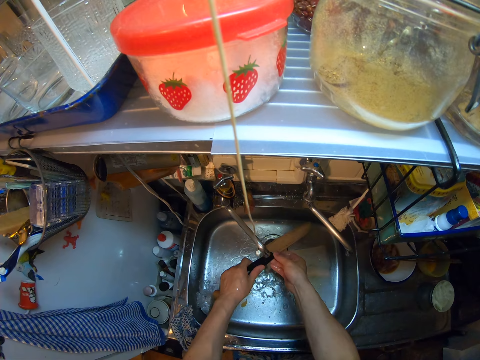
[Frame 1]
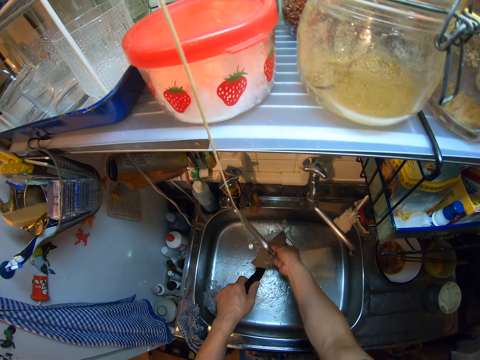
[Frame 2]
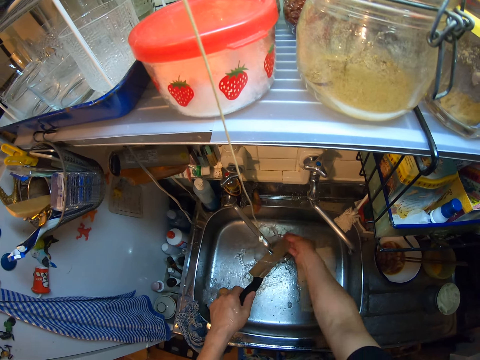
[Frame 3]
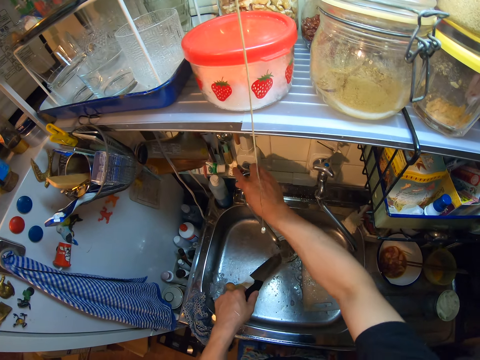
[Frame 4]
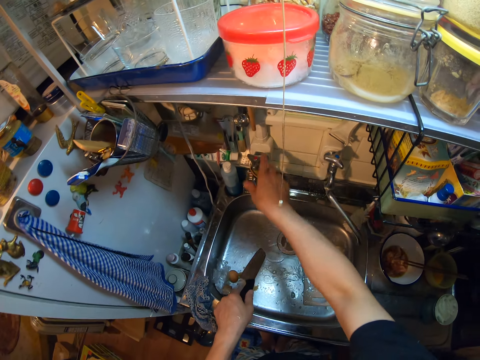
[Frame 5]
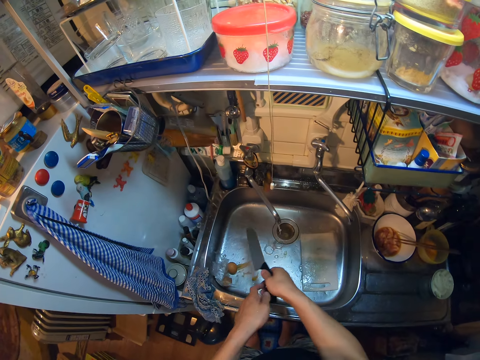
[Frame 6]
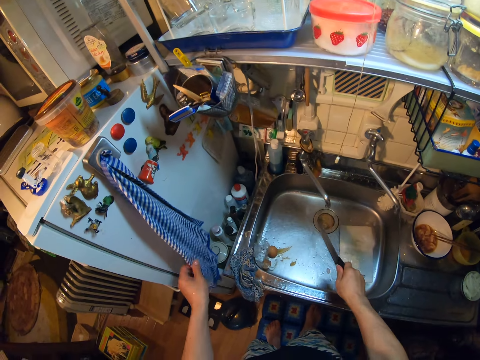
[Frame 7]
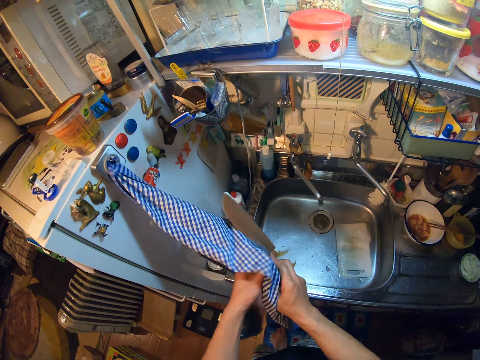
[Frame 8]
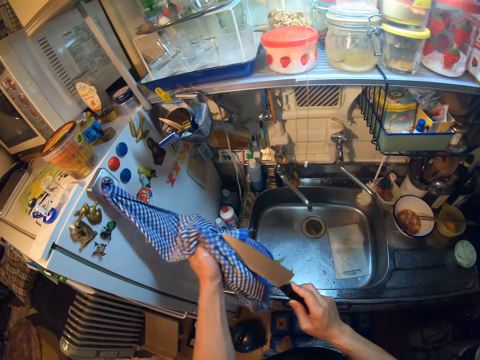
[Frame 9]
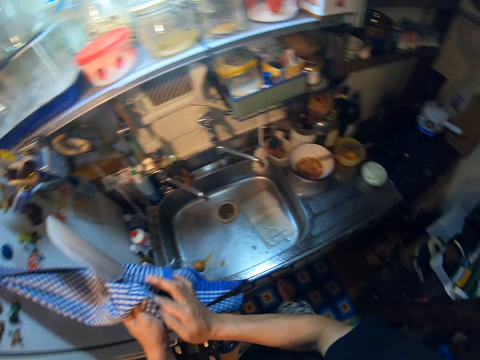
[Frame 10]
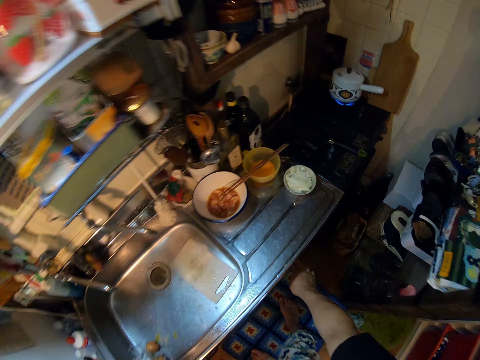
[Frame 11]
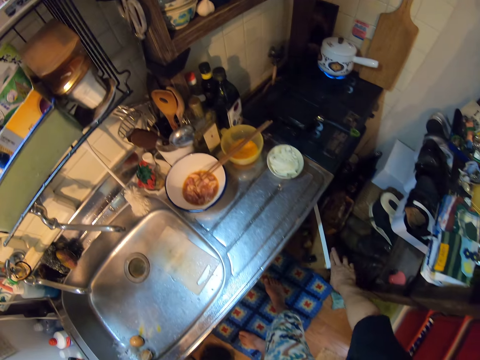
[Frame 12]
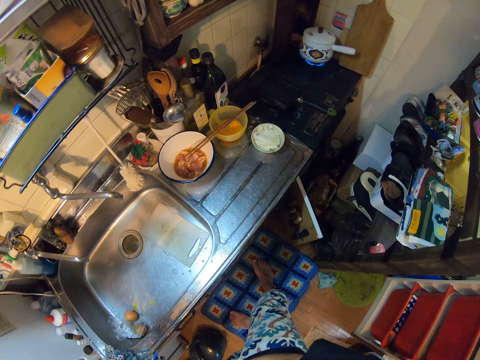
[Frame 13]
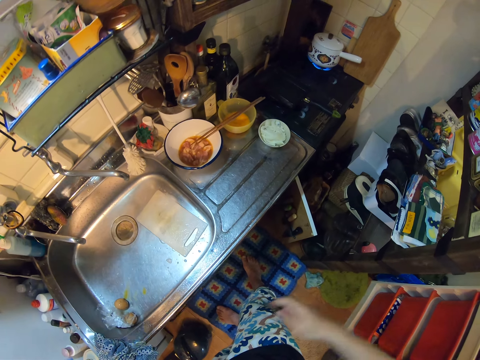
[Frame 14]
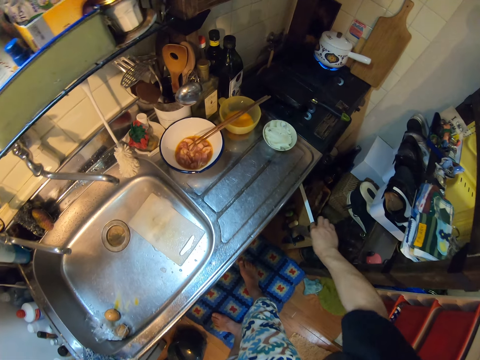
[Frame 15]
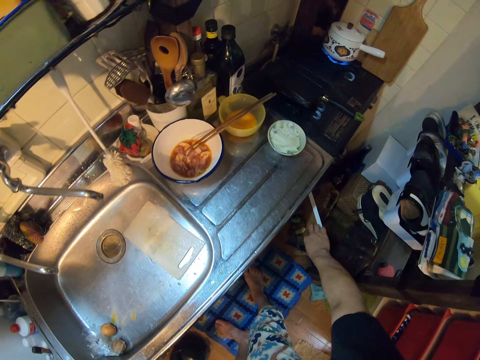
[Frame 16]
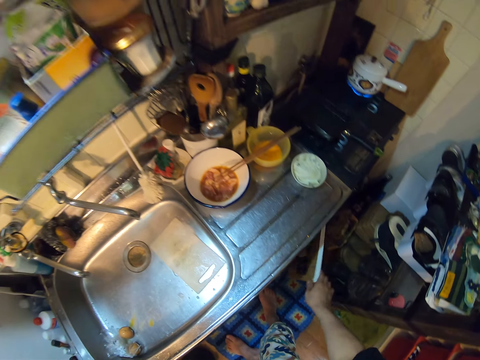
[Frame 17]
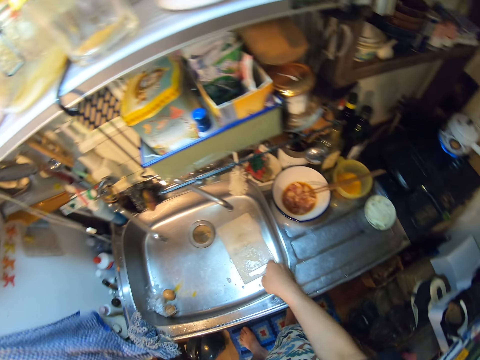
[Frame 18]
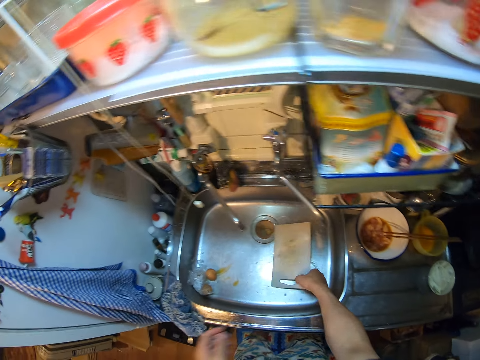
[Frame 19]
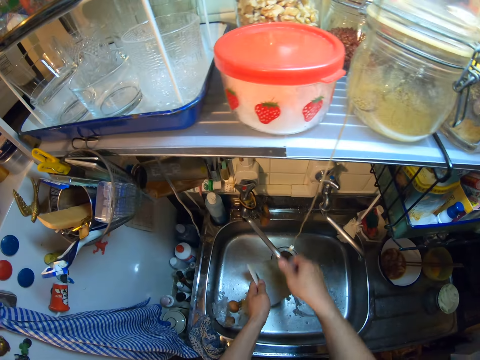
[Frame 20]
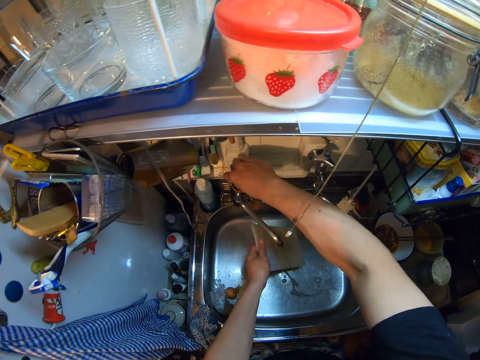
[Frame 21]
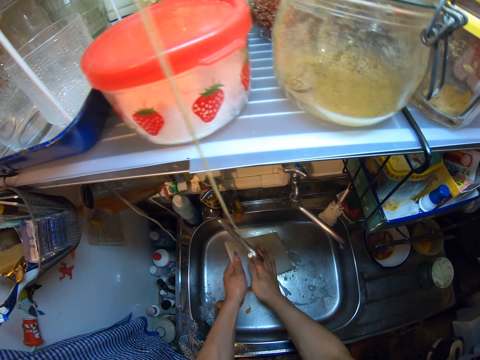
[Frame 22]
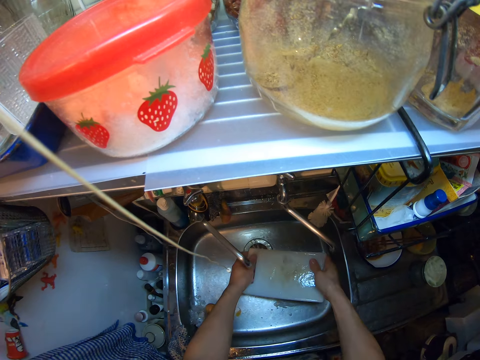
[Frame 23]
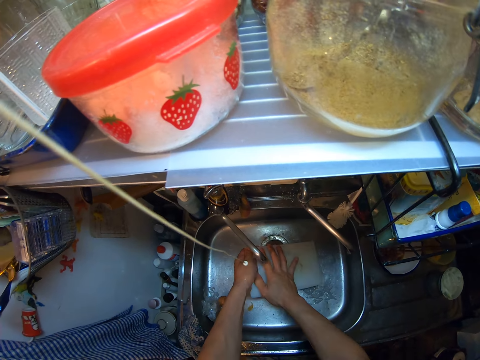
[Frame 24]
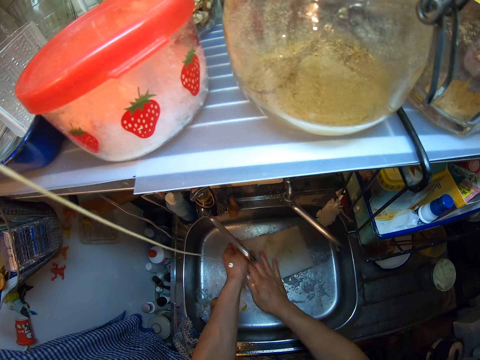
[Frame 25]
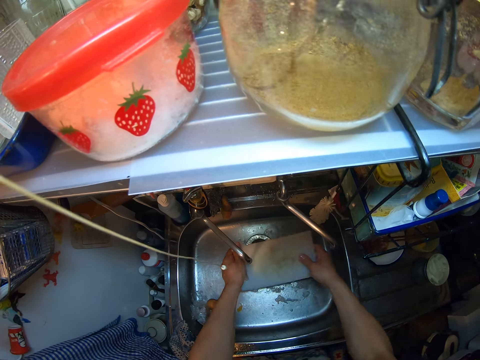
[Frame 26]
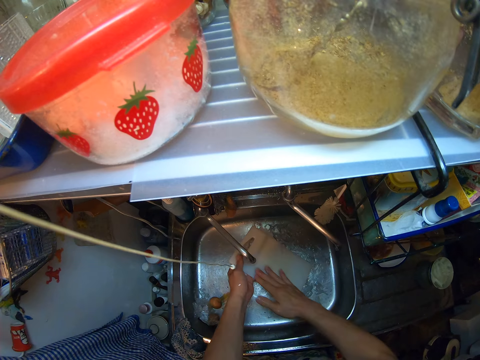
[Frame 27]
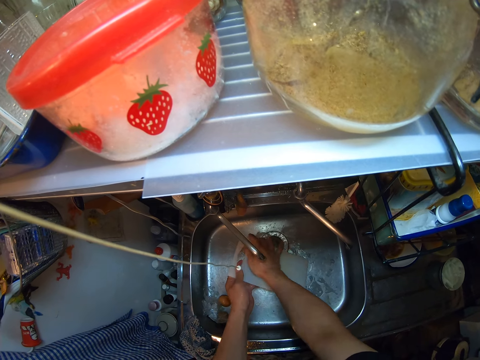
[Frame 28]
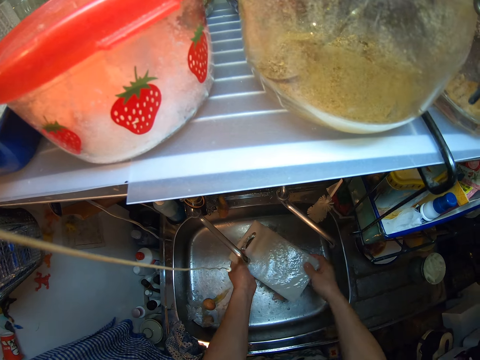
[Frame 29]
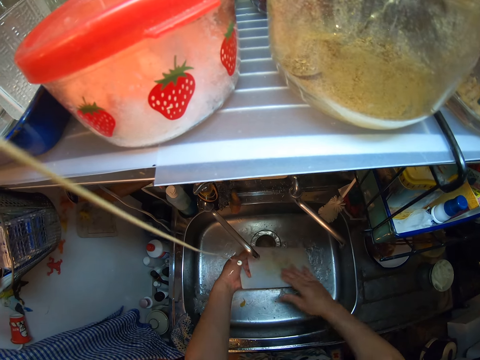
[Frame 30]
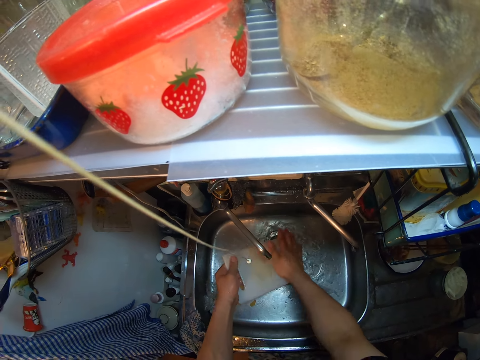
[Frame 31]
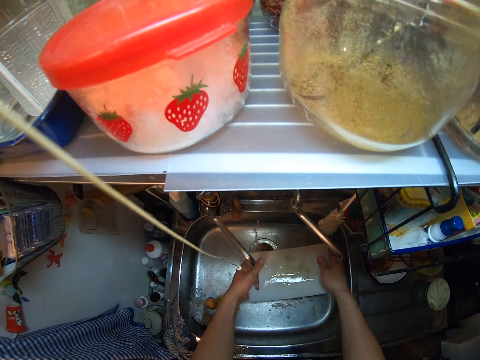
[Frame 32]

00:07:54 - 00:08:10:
The camera wearer closes the tap. She holds the knife with the right hand. She shakes the knife, picks a kitchen towel and wipes the knife with the kitchen towel on the fridge. She holds the knife with the left hand. She opens a cupboard or cabinet door in the kitchen. She picks up the knife. She hangs the knife on the cabinet door. She drops the knife in the cupboard. She closes the cabinet door. She picks the plastic chopping board in the sink with her right hand. She opens the tap. She rinses the plastic chopping board in the sink. She turns the plastic chopping board. She rinses the plastic chopping board. She turns the plastic chopping board. She rinses the plastic chopping board.

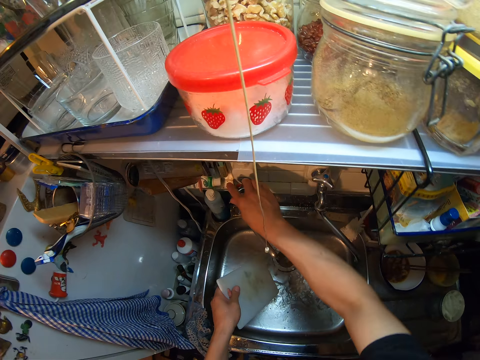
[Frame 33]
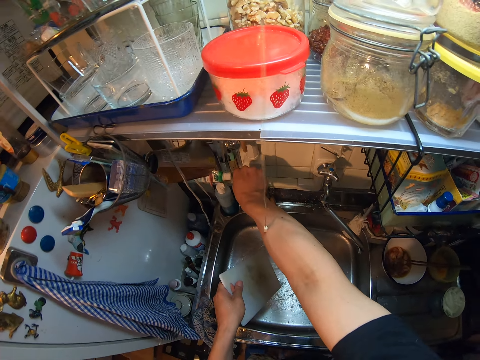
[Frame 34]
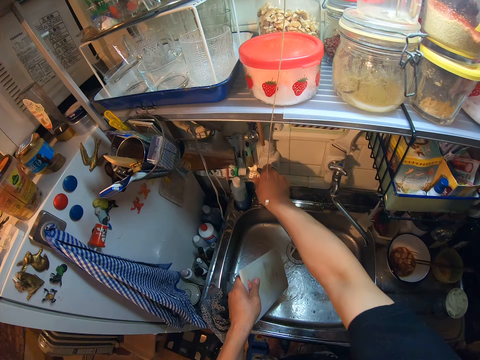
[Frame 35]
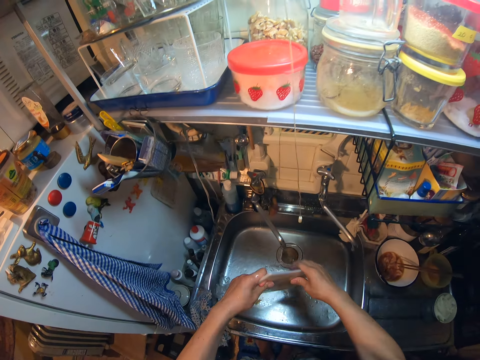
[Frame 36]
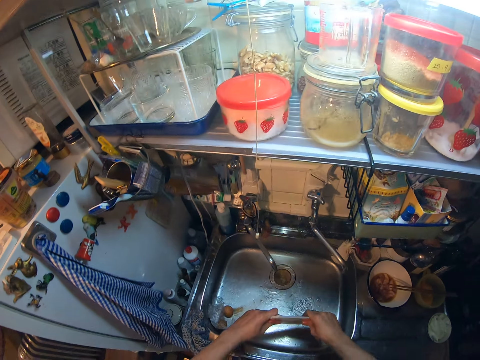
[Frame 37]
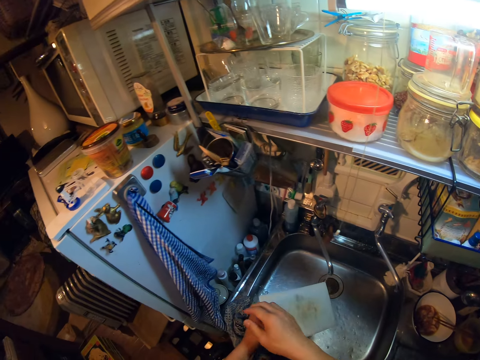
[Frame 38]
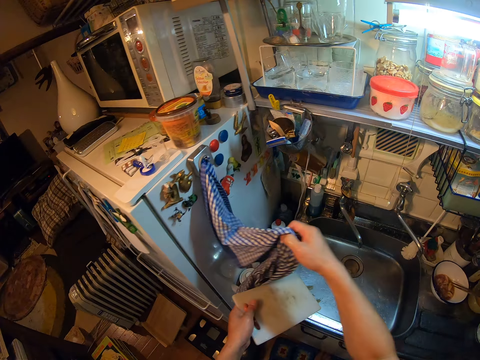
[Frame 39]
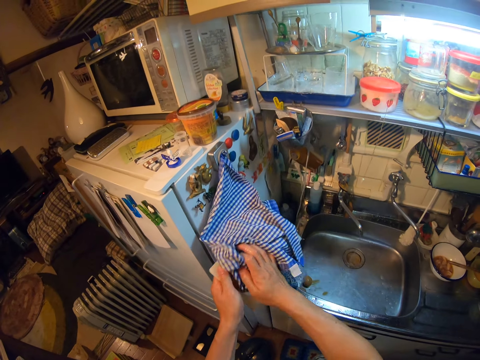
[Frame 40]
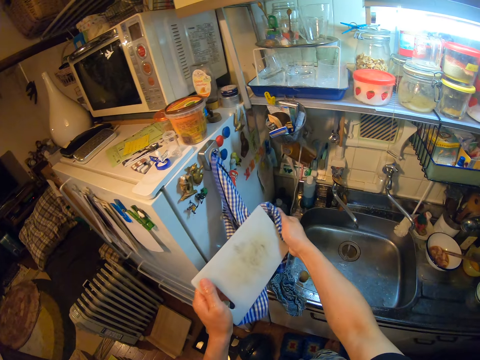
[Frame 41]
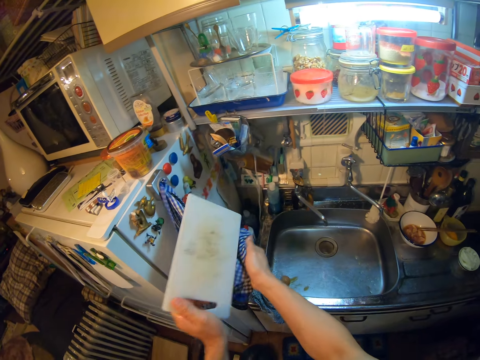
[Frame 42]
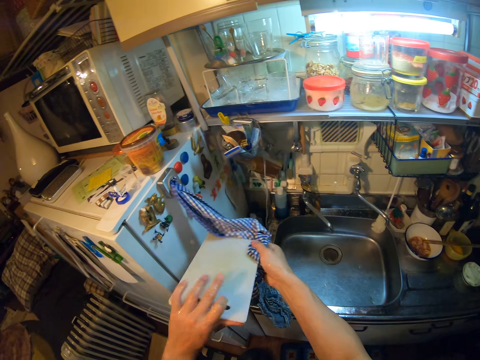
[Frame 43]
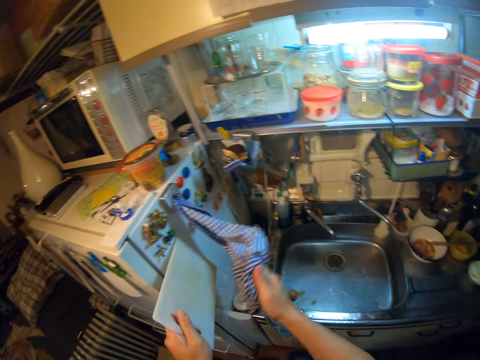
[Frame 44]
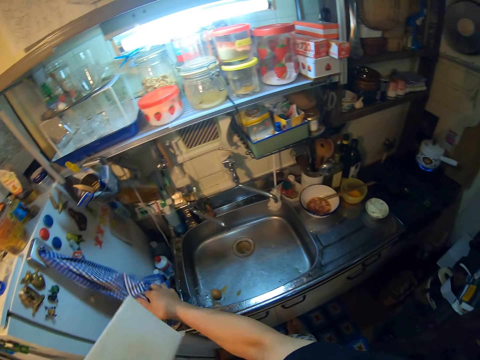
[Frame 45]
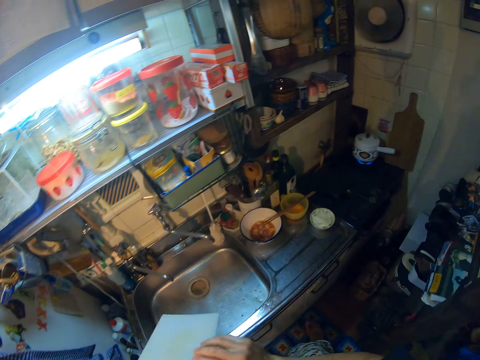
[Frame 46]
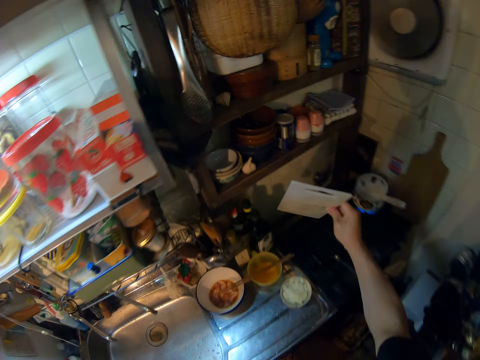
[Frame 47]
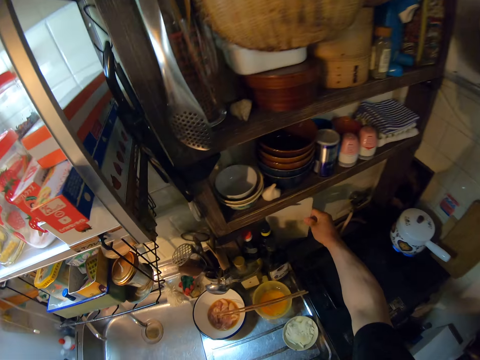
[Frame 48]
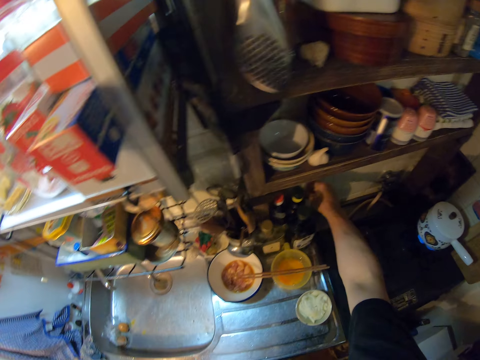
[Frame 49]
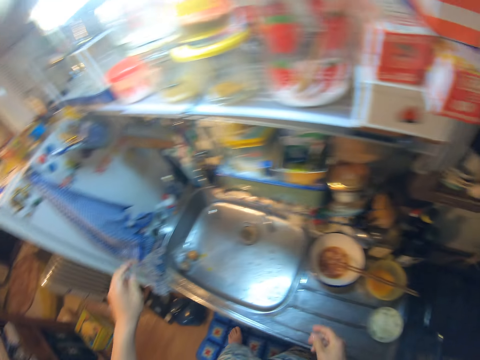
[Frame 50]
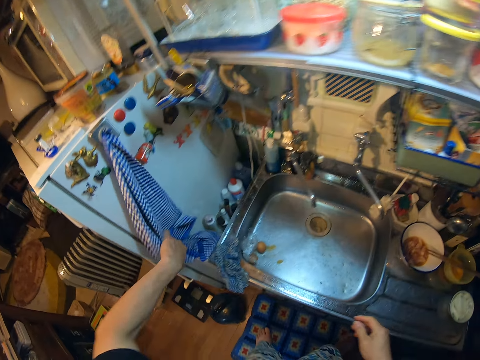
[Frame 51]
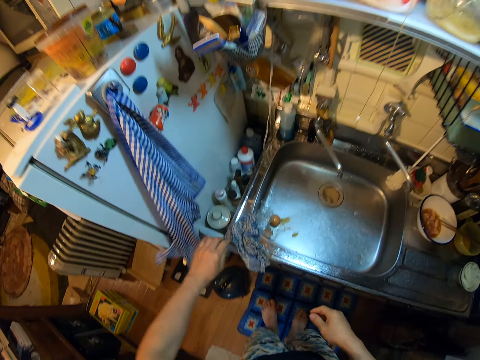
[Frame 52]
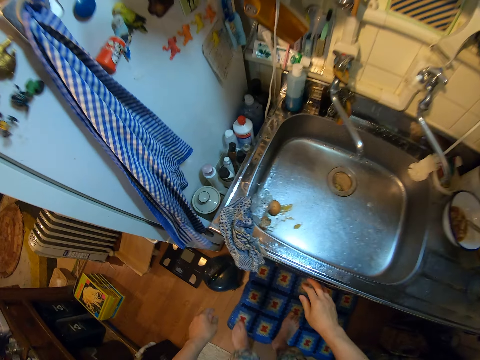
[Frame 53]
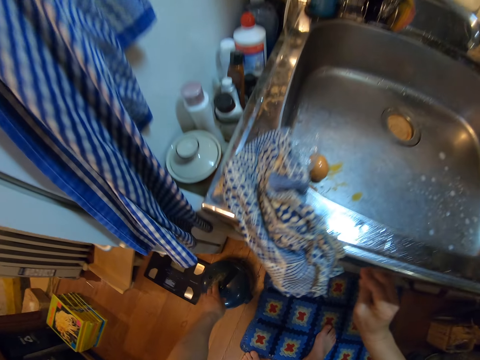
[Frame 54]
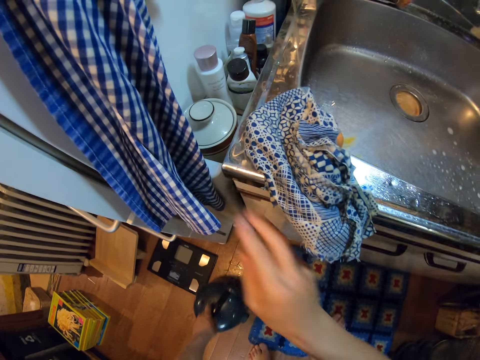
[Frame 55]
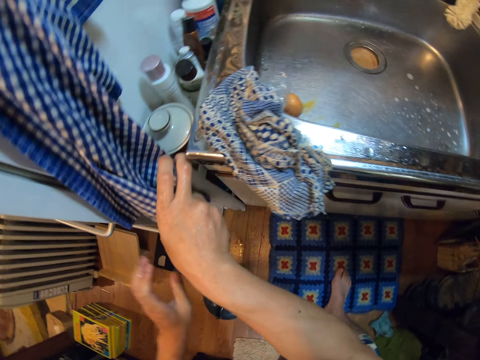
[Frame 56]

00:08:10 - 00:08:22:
The camera wearer closes the tap. She holds the plastic chopping board. She shakes the plastic chopping board. She wipes the plastic chopping board with the kitchen towel on the fridge. She places the plastic chopping board on the bench against the wall under the shelf in the kitchen. She touches the kitchen towel with her left hand. She places a hand on the cabinet. She pulls a dispenser bottle. She pulls a rack.
